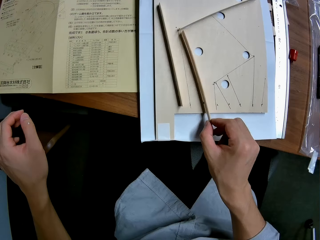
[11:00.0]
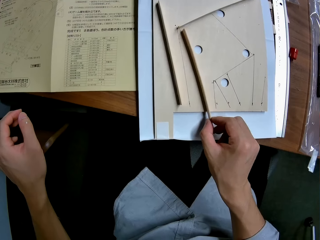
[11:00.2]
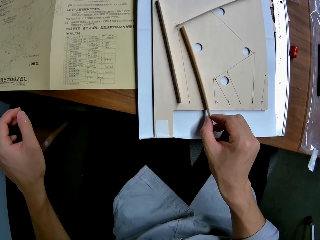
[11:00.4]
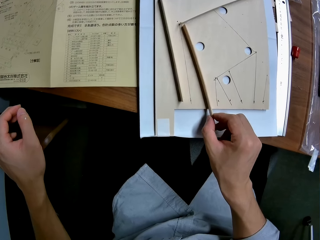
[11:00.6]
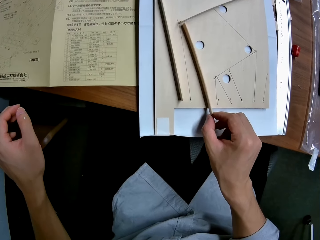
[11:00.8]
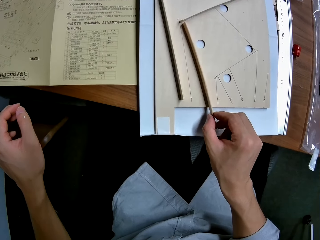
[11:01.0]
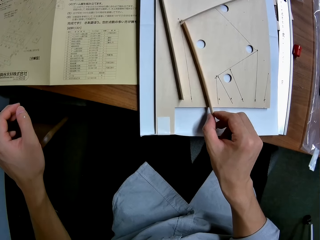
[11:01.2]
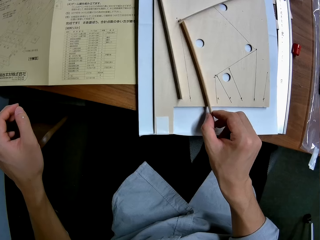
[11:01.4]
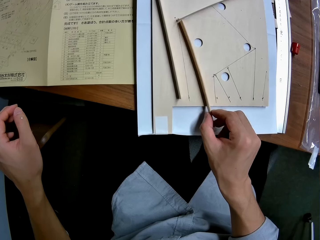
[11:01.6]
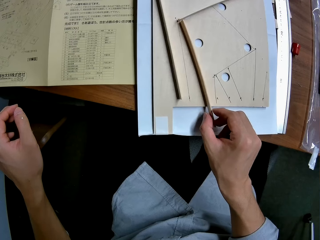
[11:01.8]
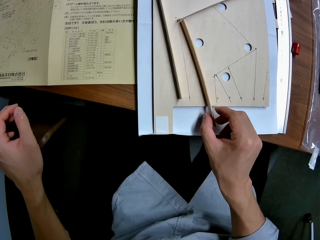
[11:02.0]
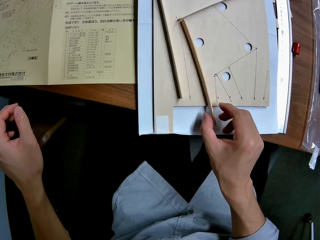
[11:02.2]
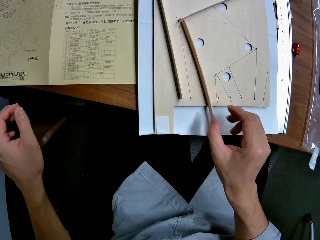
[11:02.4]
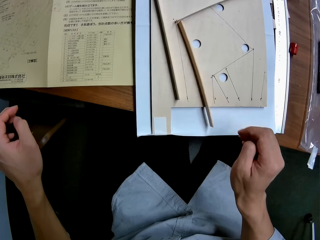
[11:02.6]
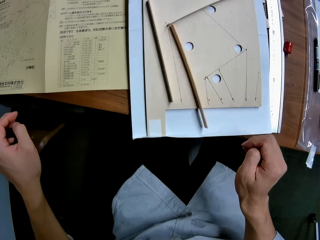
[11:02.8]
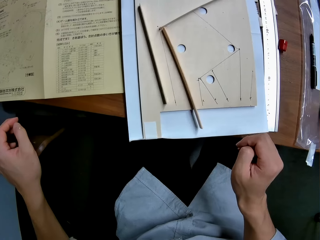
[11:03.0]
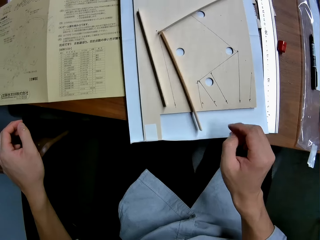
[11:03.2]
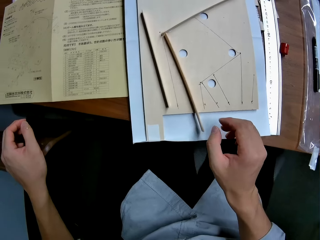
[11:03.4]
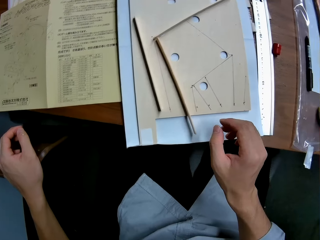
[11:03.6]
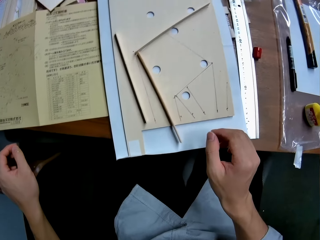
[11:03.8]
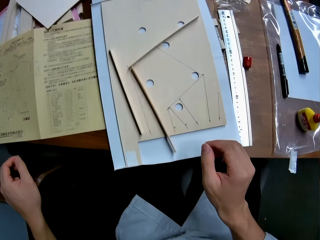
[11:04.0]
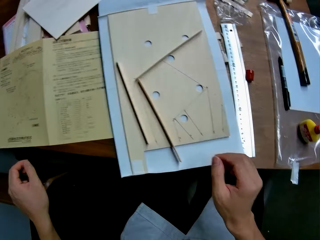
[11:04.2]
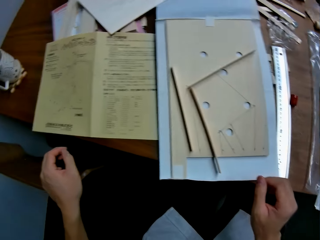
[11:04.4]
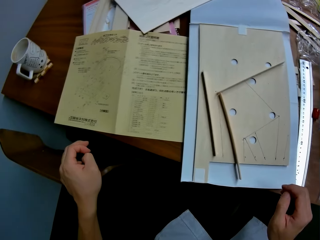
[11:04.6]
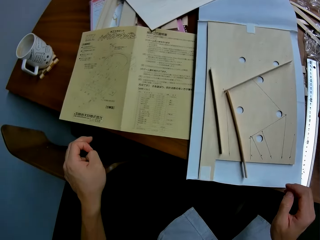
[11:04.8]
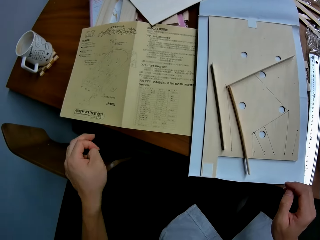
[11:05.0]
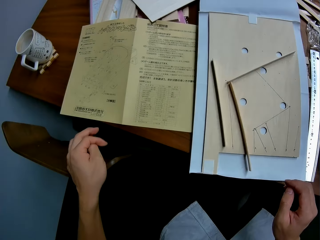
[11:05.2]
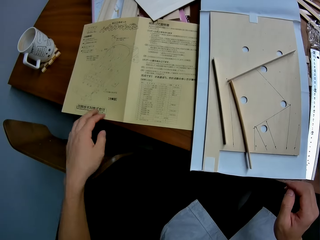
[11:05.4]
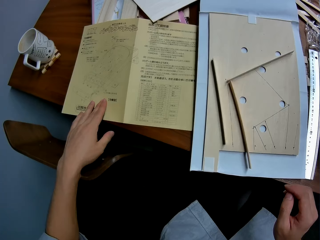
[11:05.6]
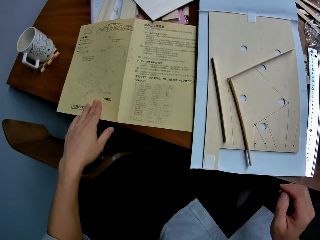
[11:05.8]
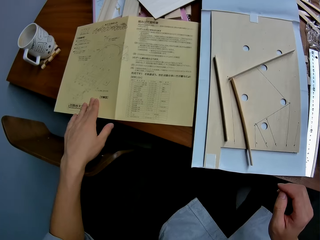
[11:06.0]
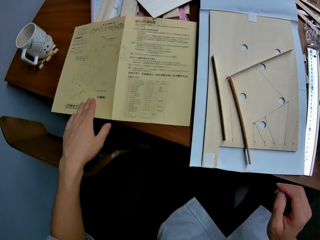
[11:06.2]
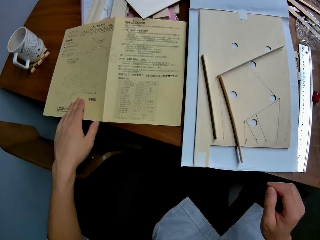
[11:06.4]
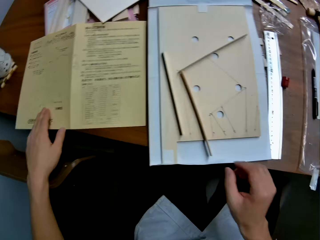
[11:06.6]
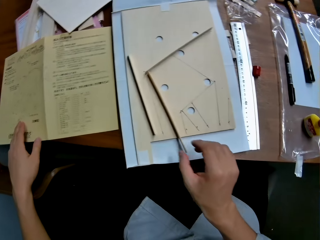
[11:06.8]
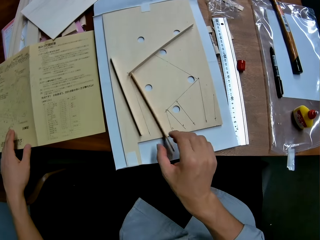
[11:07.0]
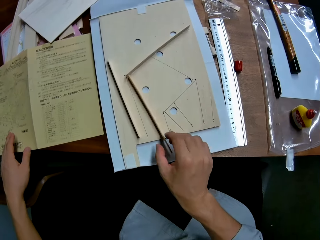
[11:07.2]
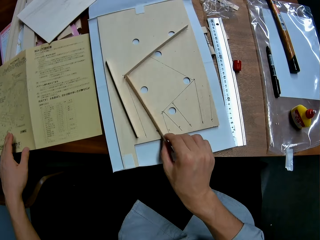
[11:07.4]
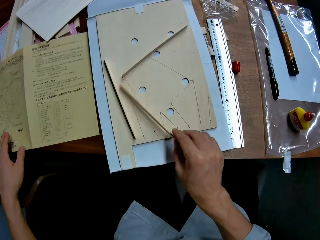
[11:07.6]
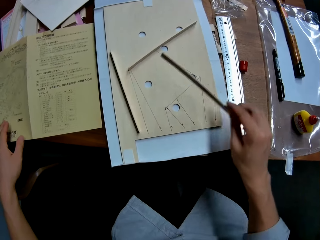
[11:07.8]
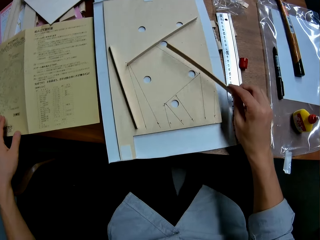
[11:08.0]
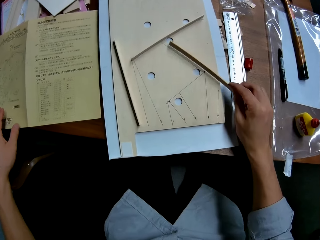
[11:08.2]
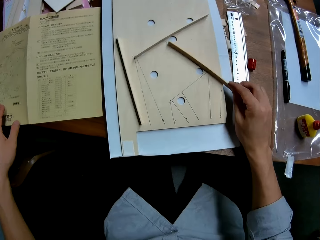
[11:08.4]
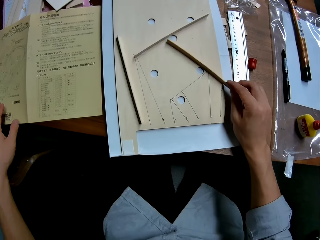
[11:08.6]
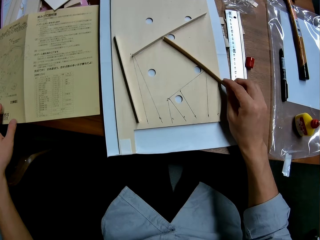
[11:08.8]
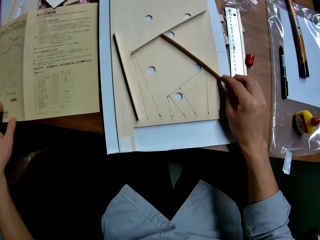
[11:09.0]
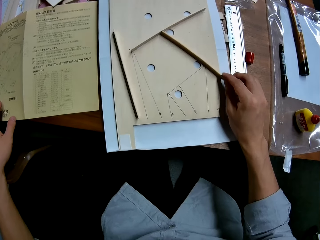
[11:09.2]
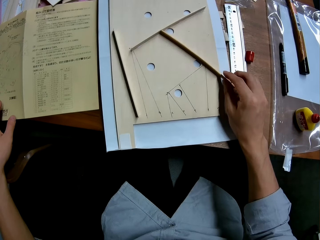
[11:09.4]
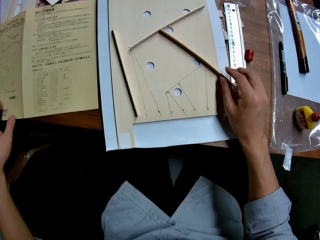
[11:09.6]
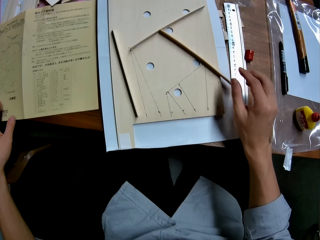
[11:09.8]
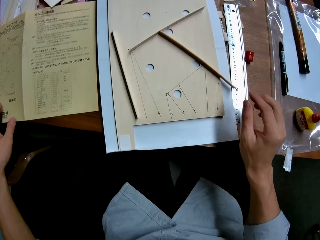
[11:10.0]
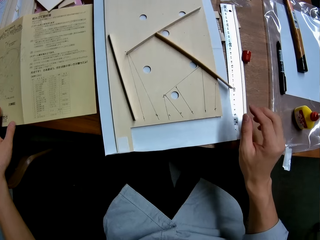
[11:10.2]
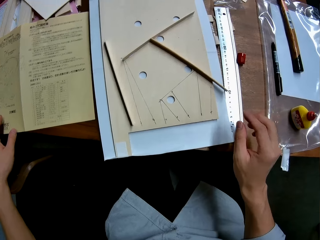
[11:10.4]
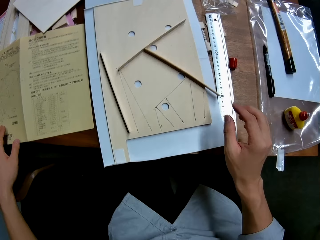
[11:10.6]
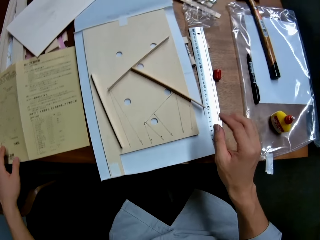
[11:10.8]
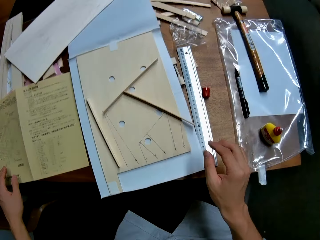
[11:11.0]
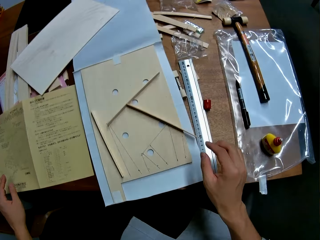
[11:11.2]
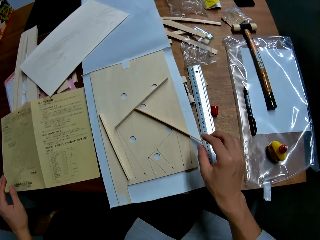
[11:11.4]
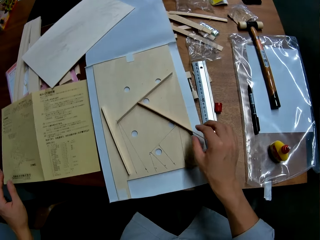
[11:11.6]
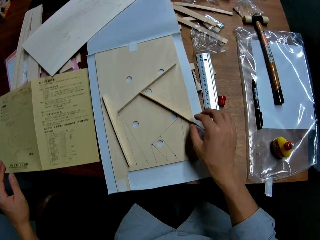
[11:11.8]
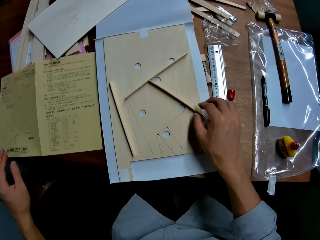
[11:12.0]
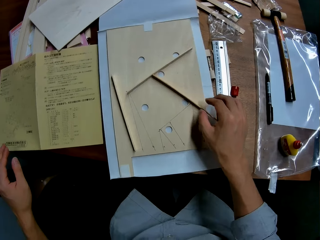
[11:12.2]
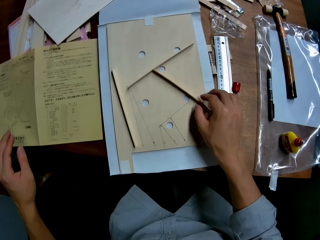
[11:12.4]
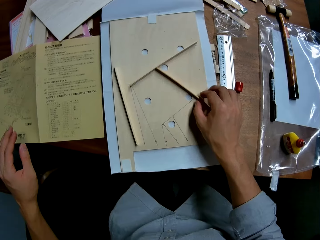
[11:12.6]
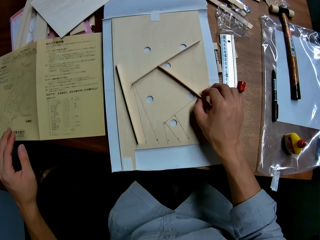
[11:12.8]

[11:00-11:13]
The camera wearer stops putting the piece of cardboard on the pinball board. He stands on the floor. He holds the piece of paper on the table. He moves the paper on the table with his left hand. He picks up the piece of wood from the woodwork on the table with his right hand. He places the piece of wood on the woodwork on the table. He stands on the floor.

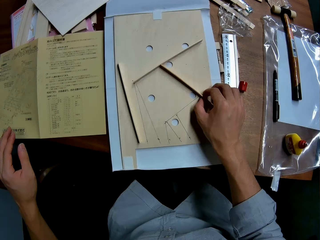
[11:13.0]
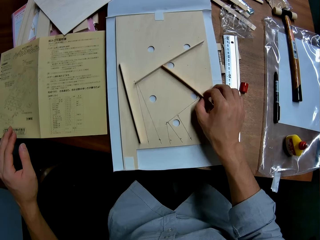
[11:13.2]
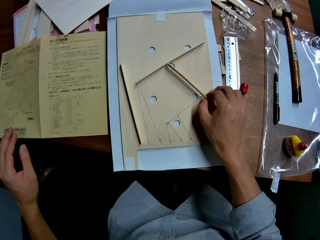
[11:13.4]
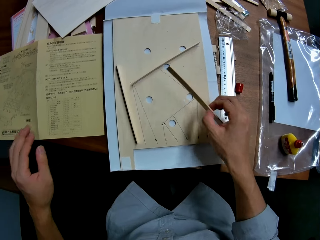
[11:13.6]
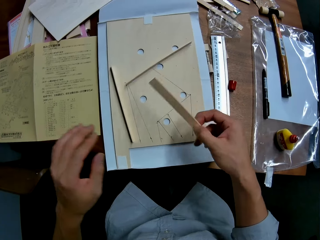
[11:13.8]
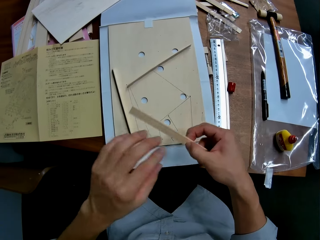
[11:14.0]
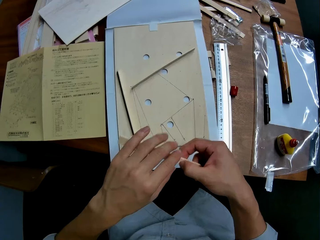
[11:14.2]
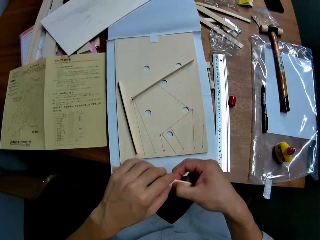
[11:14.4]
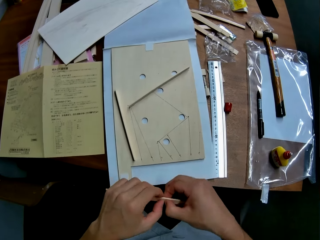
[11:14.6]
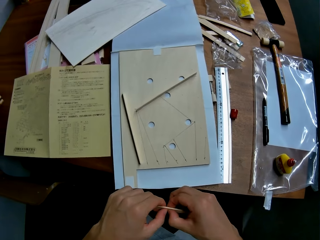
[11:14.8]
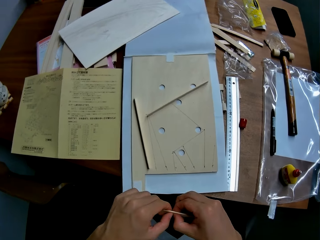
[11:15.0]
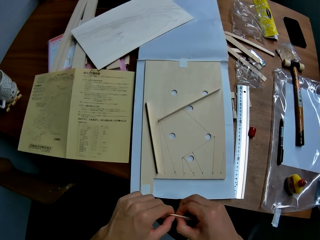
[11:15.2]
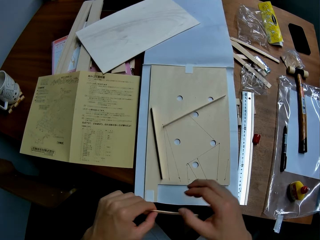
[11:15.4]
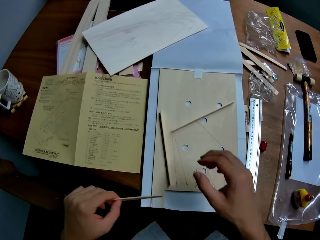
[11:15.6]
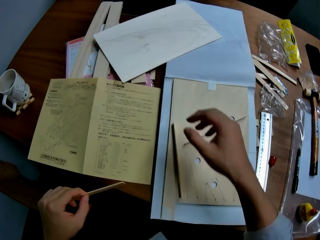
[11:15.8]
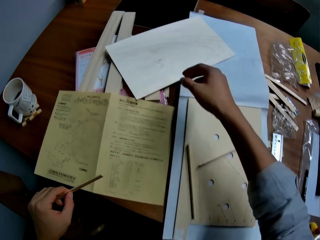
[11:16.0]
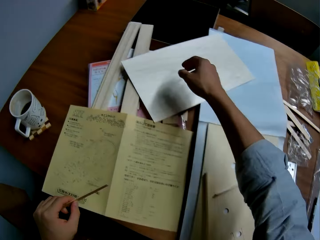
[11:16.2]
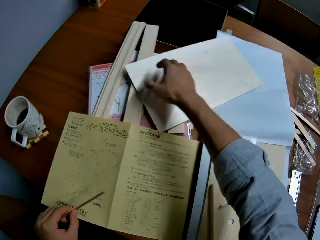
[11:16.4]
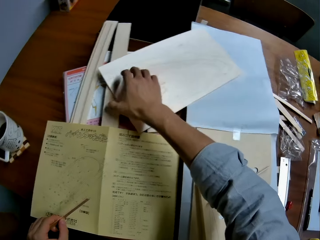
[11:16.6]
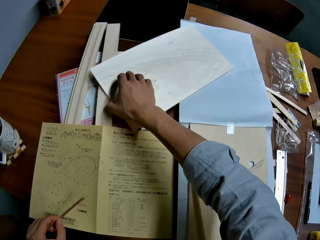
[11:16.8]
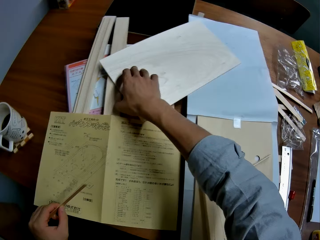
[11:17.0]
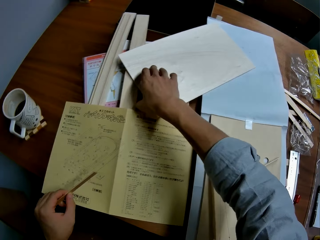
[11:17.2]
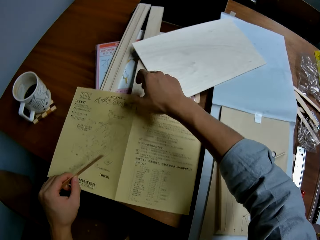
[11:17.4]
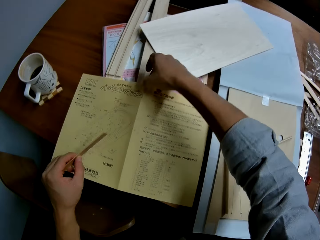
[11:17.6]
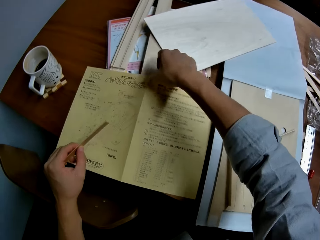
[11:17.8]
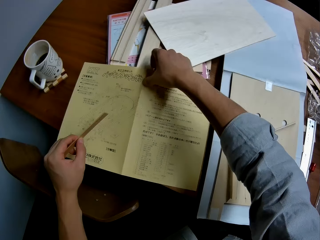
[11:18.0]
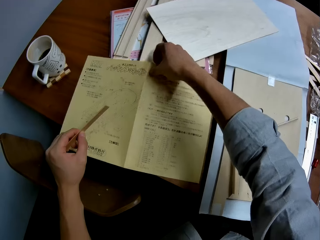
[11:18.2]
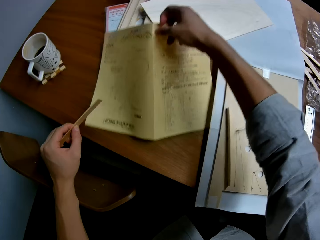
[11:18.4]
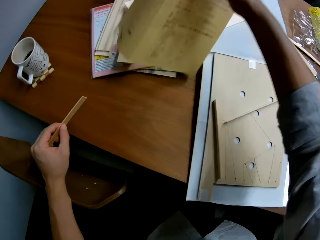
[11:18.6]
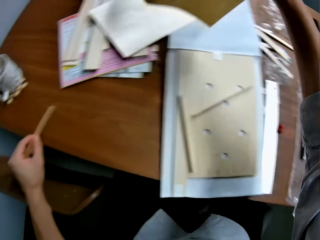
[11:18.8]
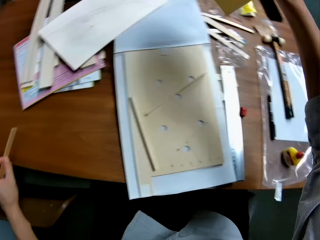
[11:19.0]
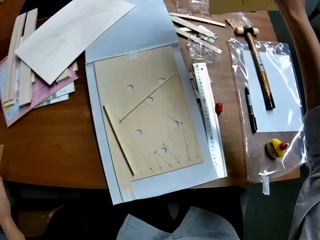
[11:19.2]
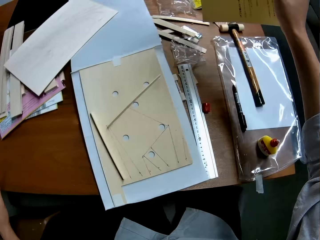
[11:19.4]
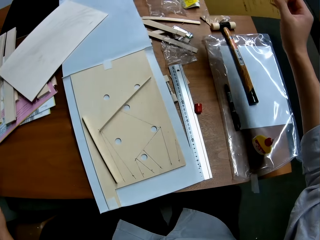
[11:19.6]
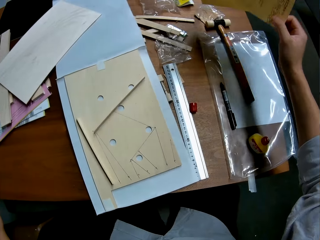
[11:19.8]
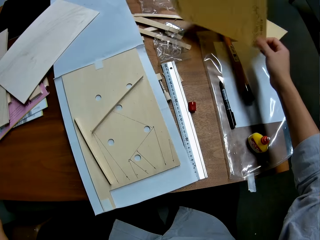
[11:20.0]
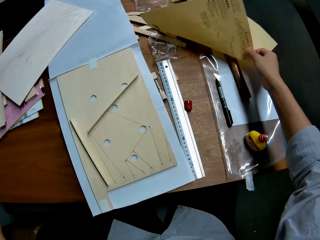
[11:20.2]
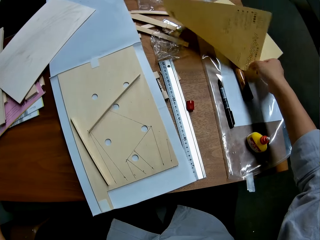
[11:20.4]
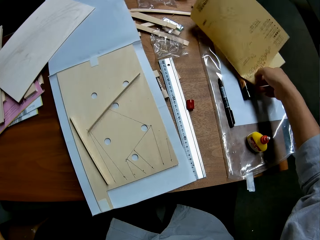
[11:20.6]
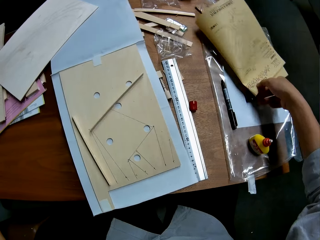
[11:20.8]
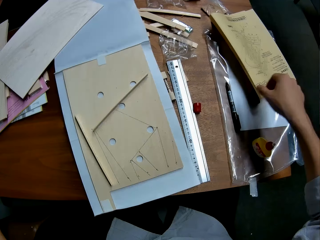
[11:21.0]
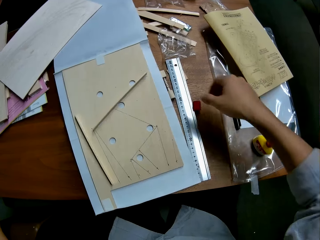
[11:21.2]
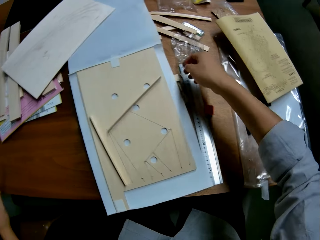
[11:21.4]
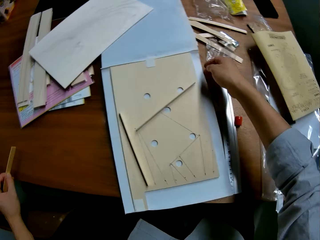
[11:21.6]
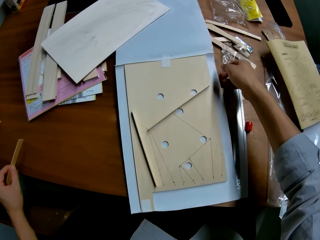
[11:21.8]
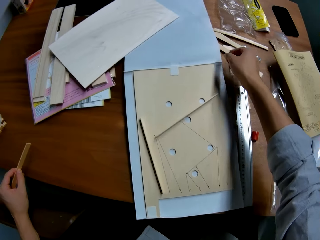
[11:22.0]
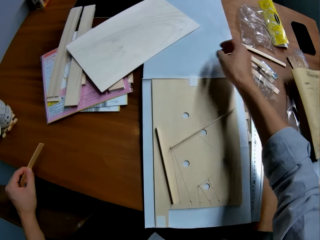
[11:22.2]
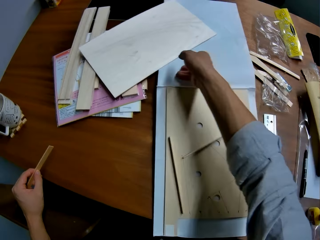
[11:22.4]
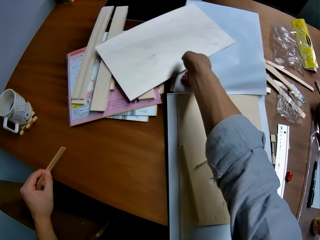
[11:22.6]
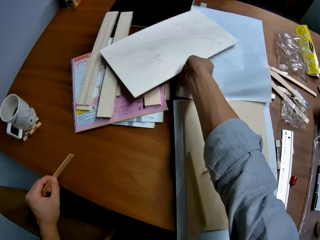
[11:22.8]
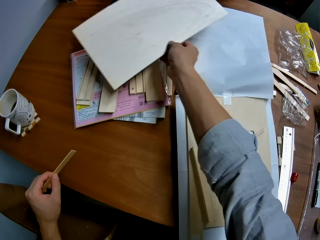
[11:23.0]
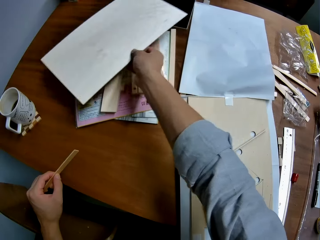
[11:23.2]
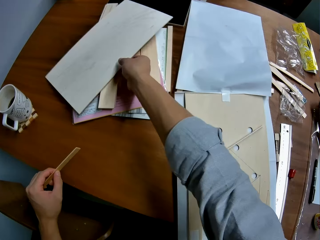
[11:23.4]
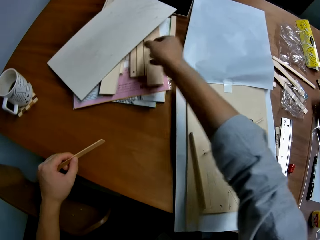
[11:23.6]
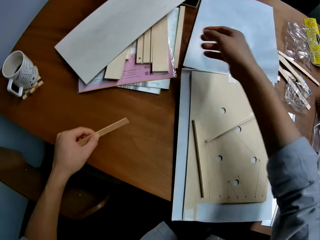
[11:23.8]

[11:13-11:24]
The camera wearer picks up the piece of wood from the woodwork on the table with his right hand. He passes the piece of wood from his right hand to his left hand. He holds the piece of cardboard with his hands. He touches a wooden slab on the table with his right hand. He picks up a paper from the table with his right hand and drops the paper on the table. He moves the wooden slab on the table with his right hand. He picks up the piece of wood on the table.
